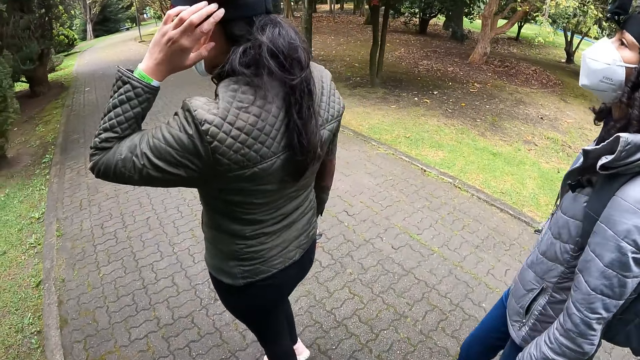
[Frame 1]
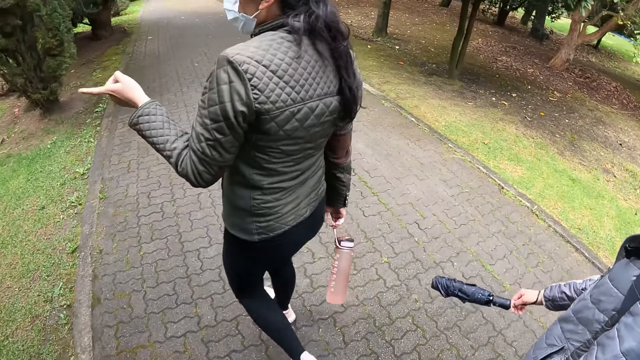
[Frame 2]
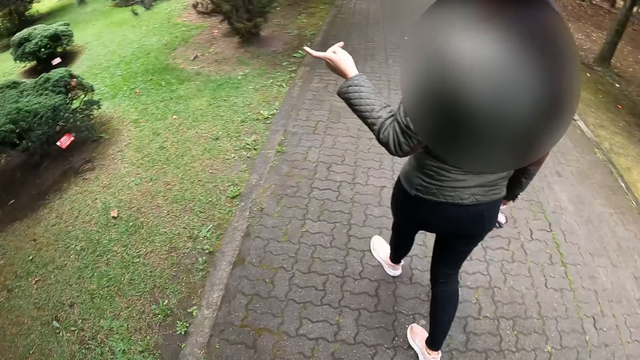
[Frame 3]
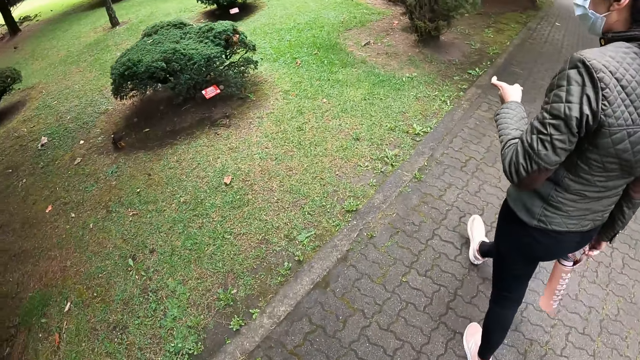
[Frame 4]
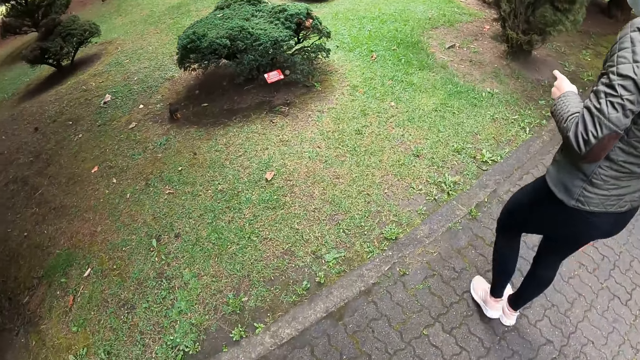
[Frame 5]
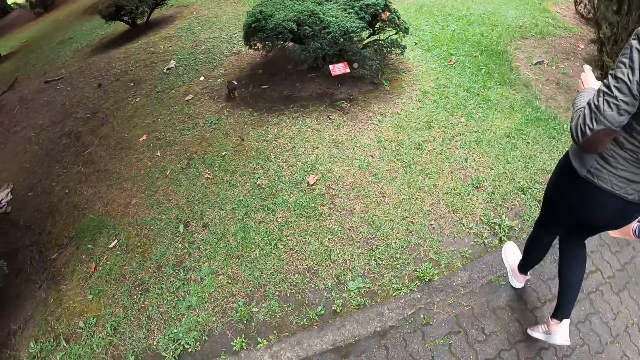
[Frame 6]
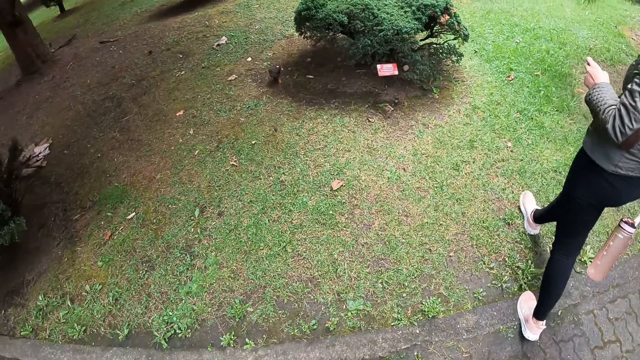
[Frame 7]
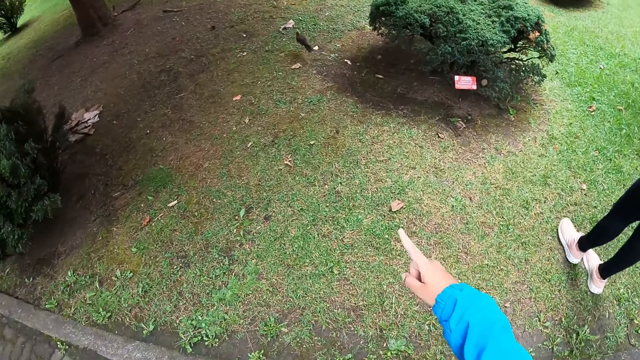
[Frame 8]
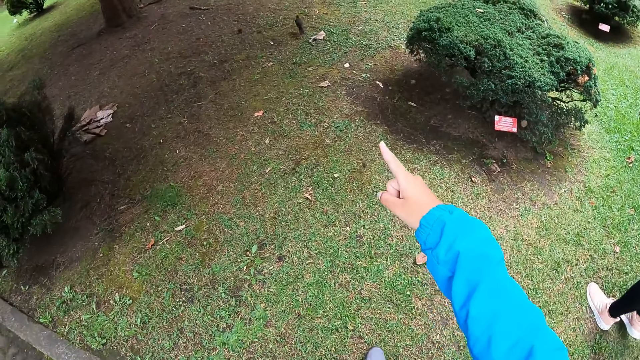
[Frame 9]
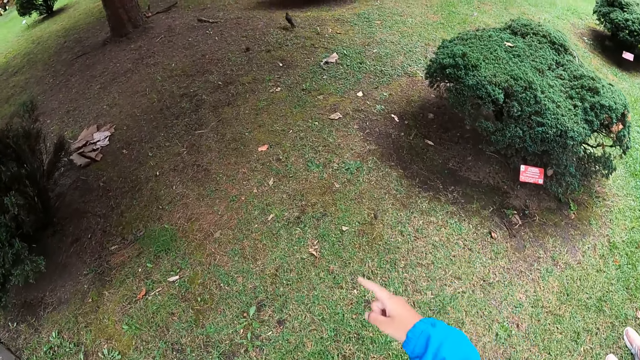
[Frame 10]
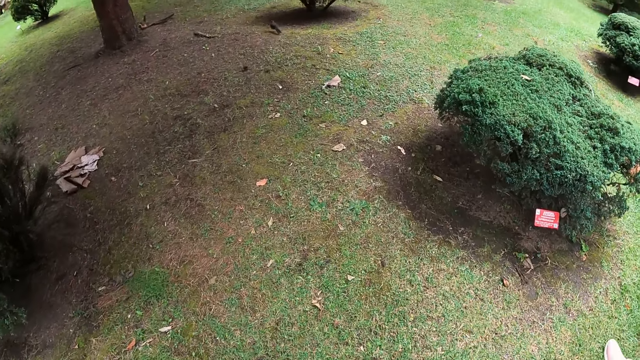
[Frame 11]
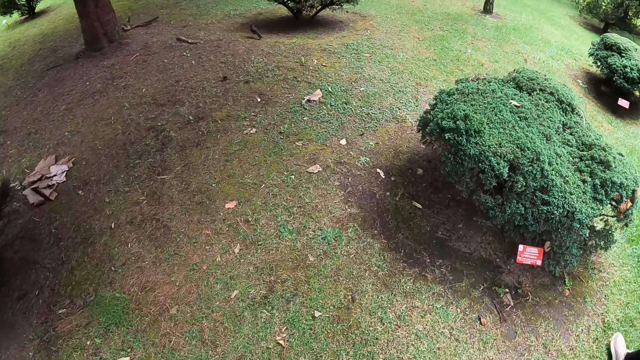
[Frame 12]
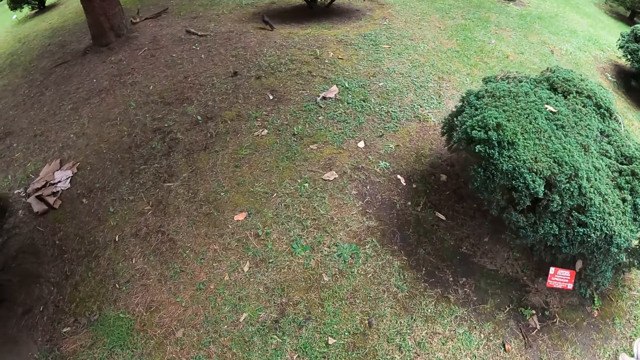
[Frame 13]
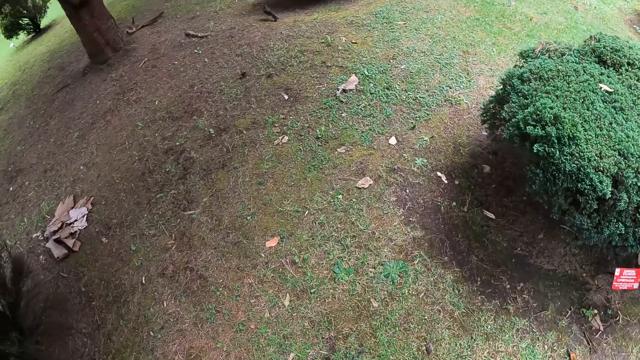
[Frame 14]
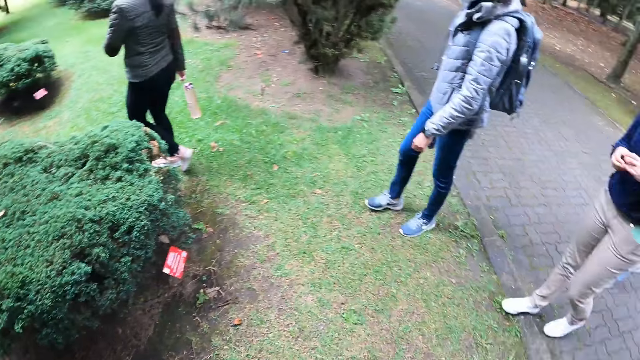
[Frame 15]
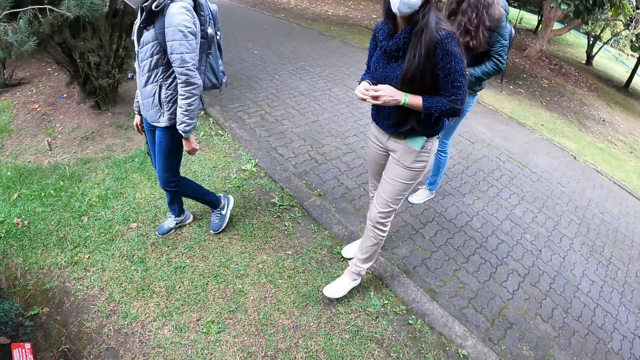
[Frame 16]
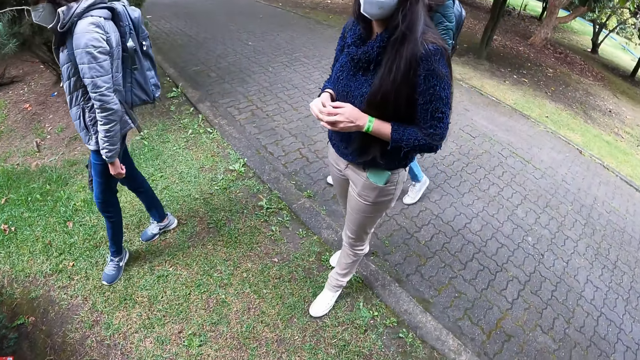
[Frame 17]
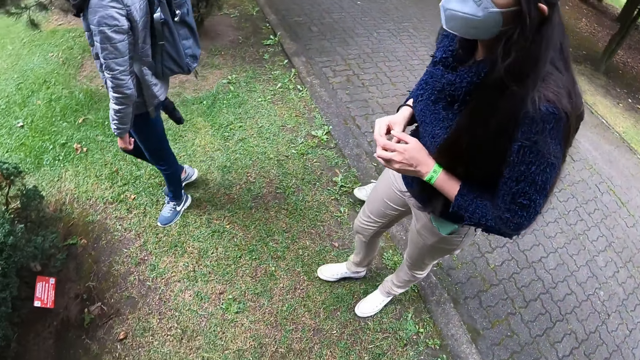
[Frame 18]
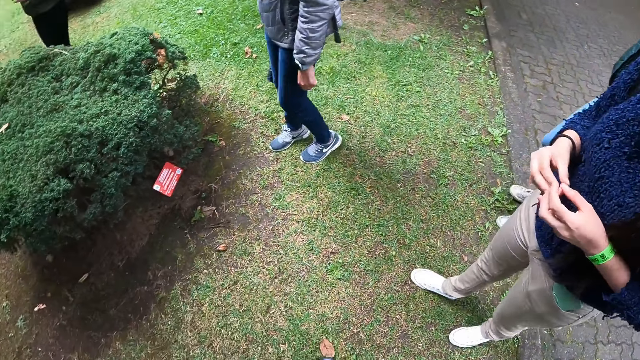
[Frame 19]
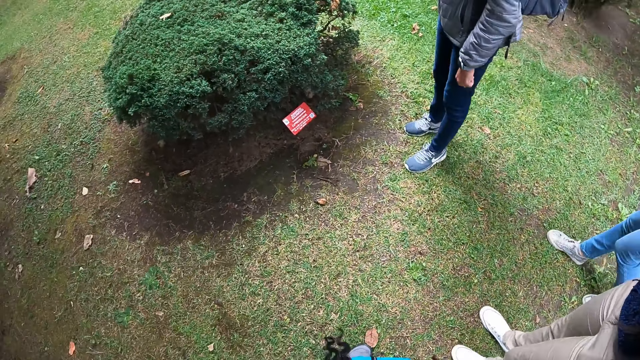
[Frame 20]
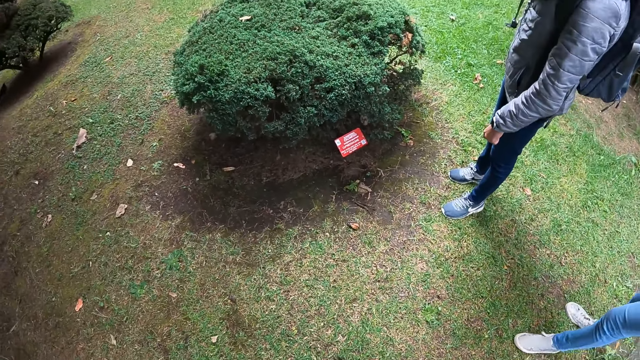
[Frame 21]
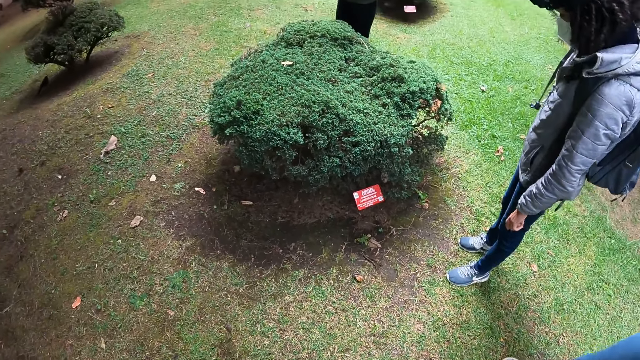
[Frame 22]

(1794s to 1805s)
A lady points at a plant. The camera wearer points at the plant. Another lady walks around. Another lady walks around. The first lady walks around. Another lady walks around. The camera wearer converses with a woman.

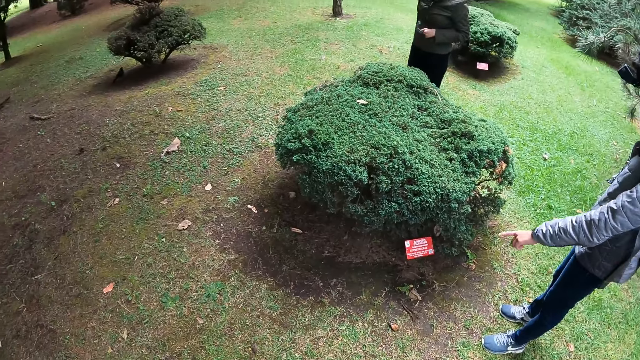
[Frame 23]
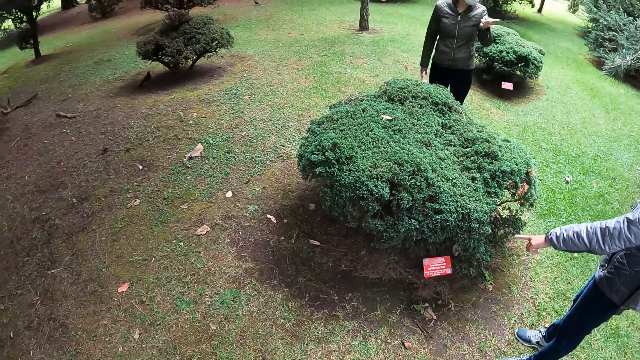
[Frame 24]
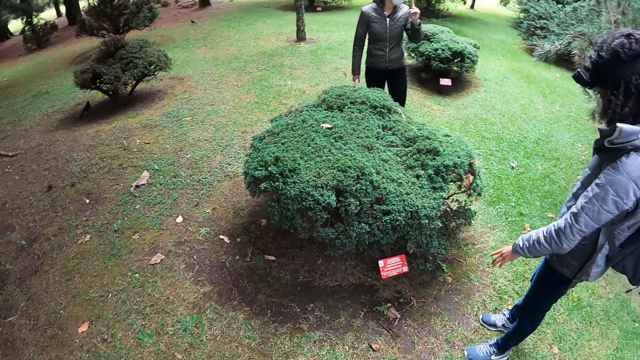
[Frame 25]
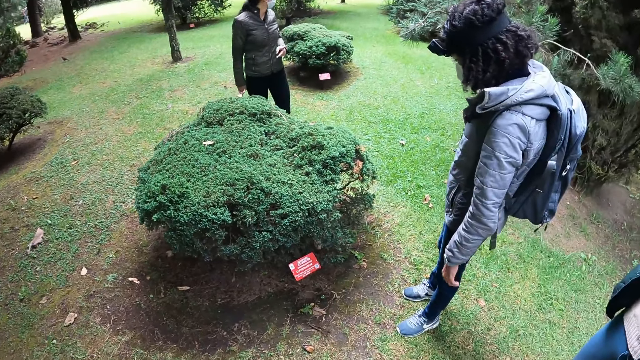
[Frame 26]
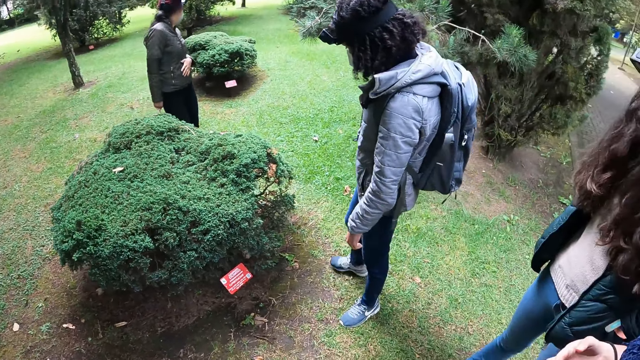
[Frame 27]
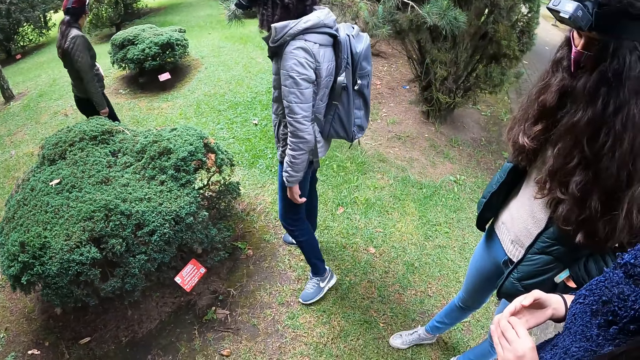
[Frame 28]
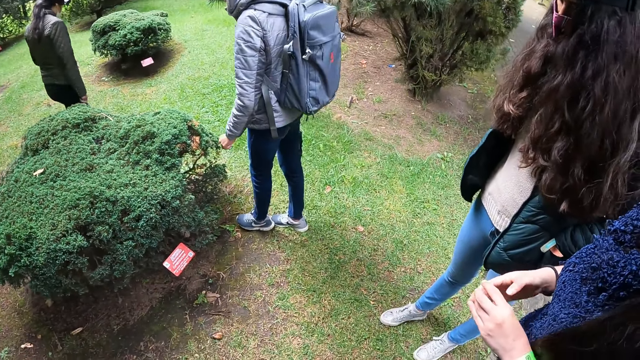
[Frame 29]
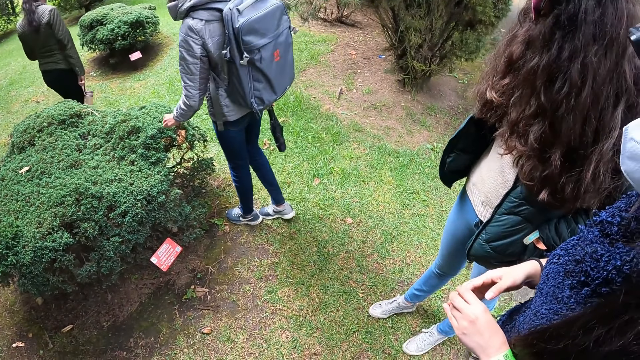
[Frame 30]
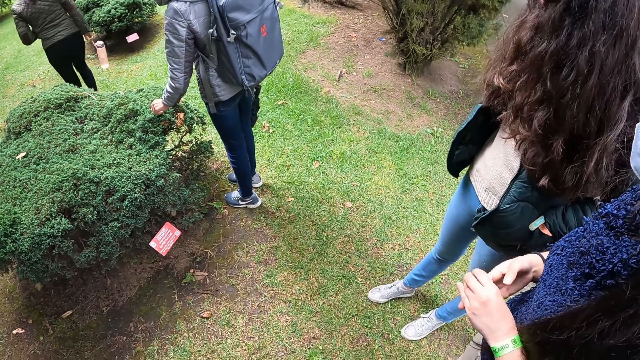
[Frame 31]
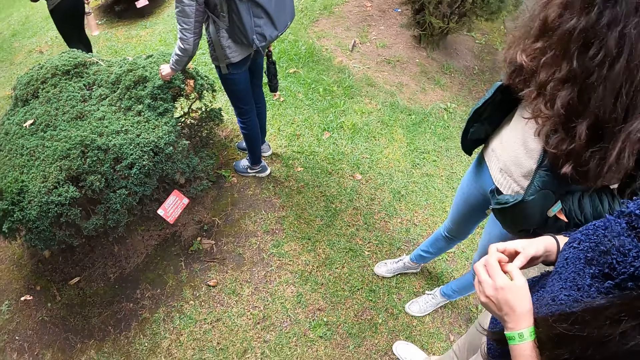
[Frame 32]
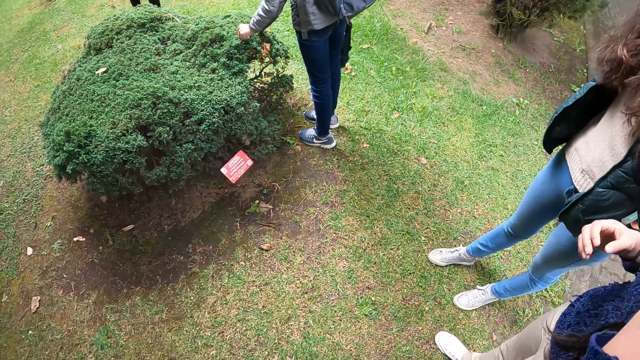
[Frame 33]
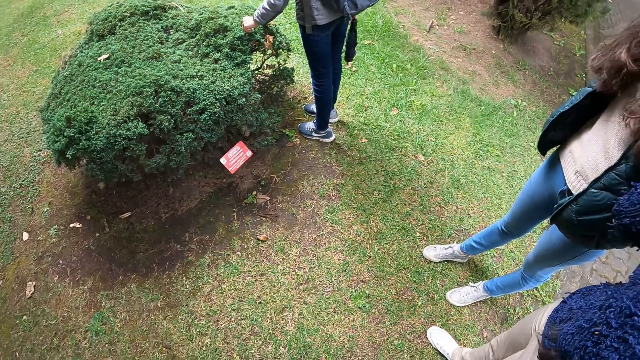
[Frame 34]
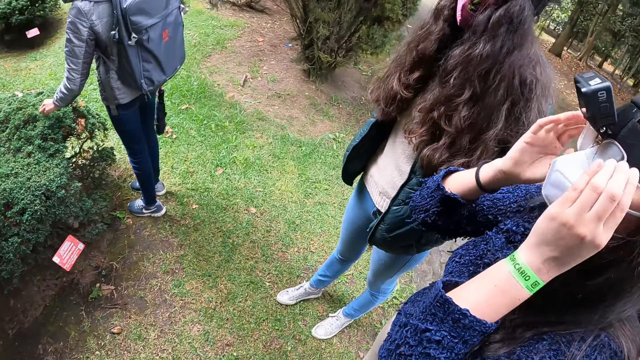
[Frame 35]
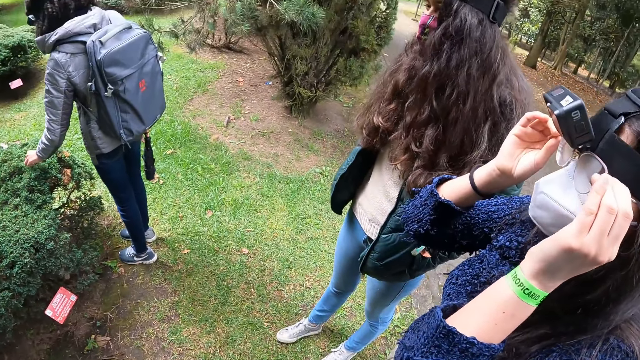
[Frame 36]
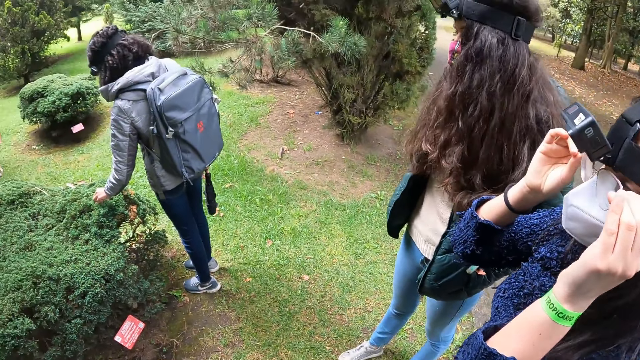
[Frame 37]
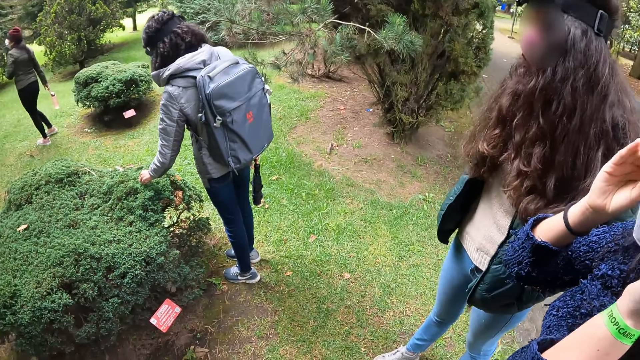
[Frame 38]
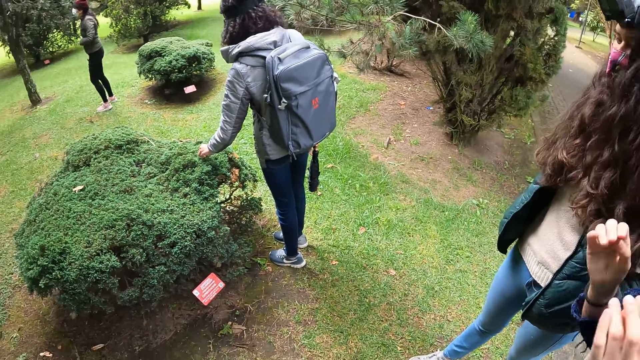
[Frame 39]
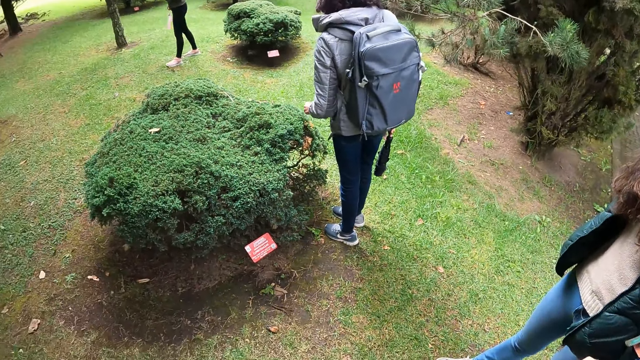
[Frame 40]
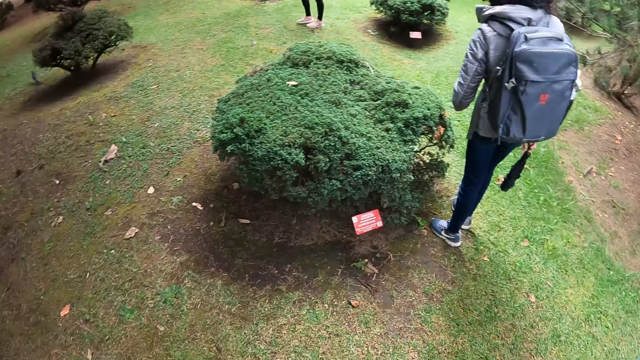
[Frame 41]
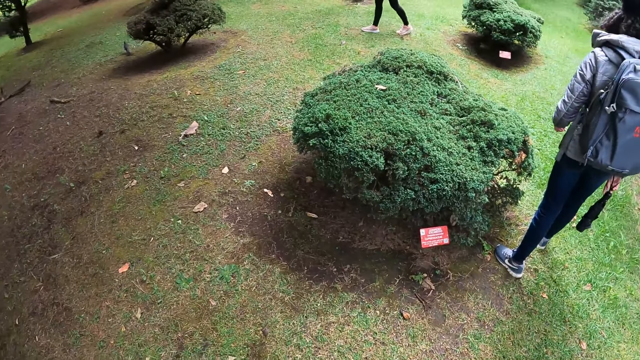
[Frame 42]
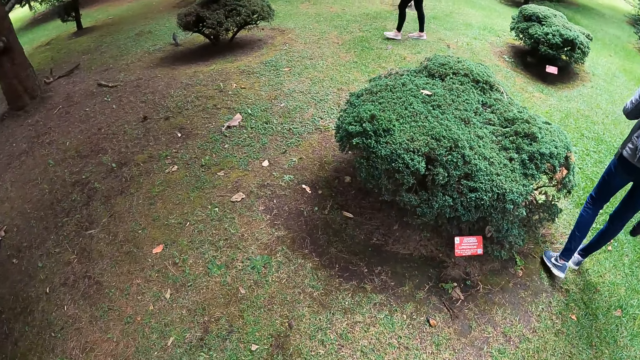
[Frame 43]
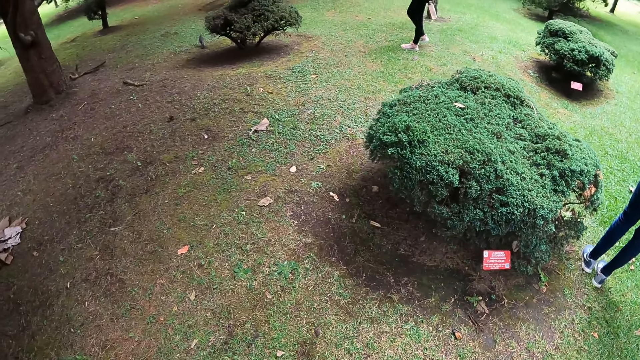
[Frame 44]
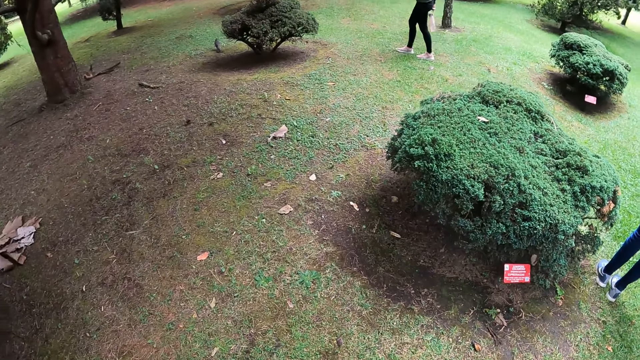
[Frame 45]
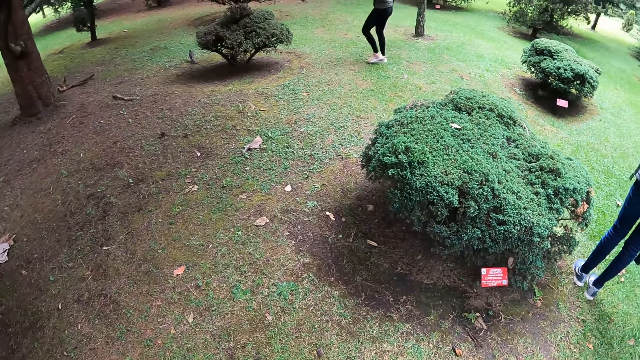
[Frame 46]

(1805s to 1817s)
A lady points at a plant. Another lady moves her hand. The first lady touches the plant. The second lady walks around. Another lady adjusts the glasses on her face with her hands. The second lady walks around.
